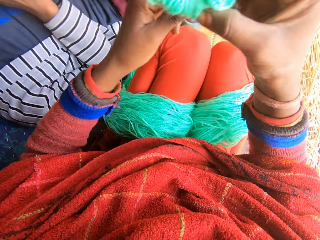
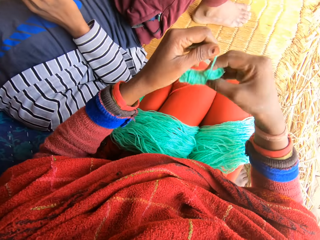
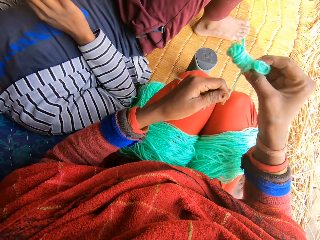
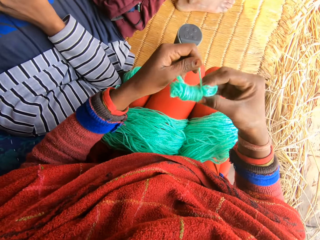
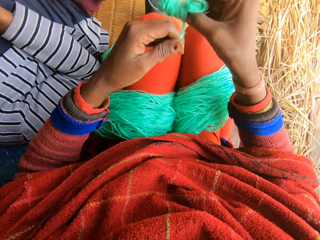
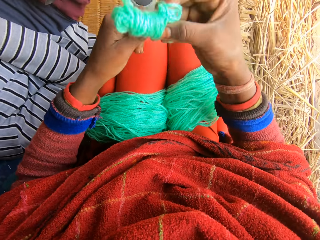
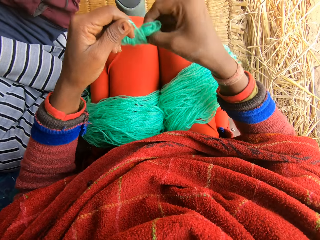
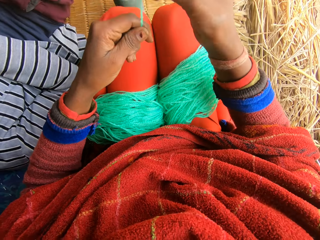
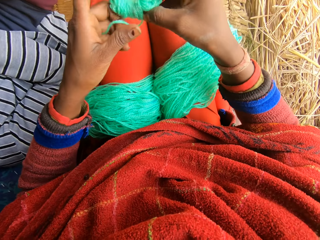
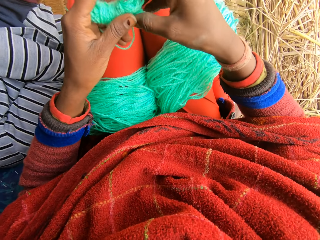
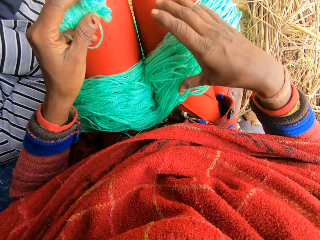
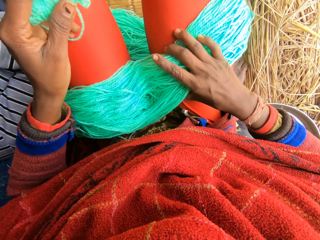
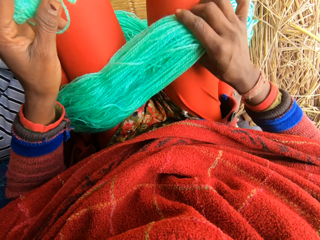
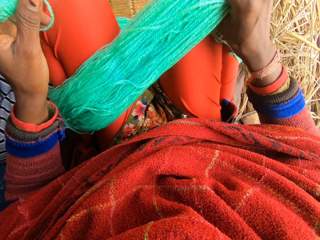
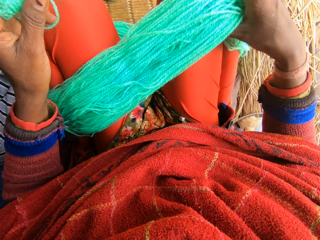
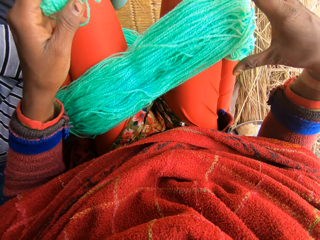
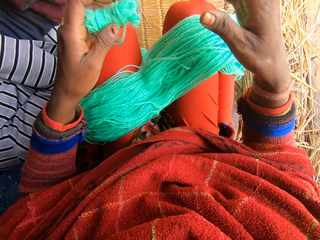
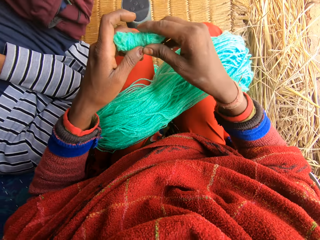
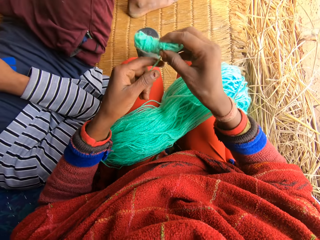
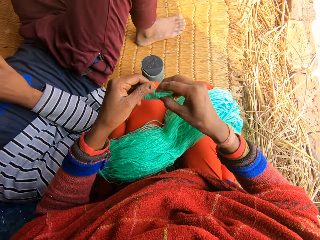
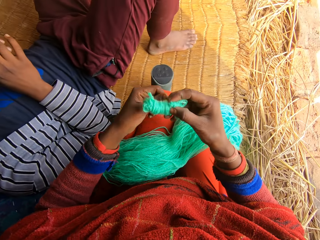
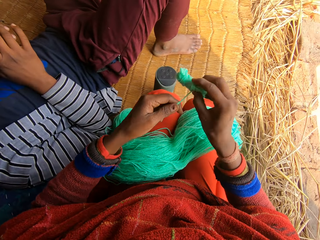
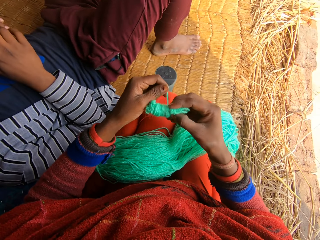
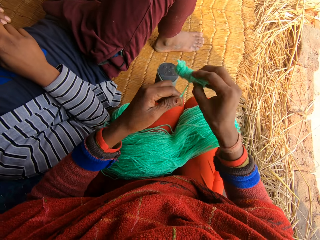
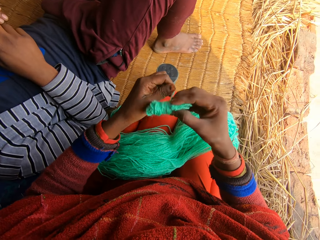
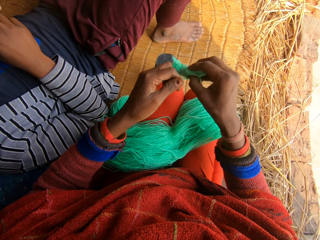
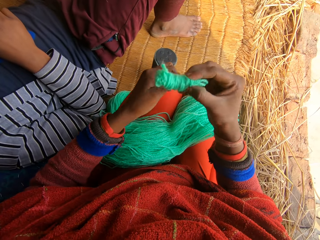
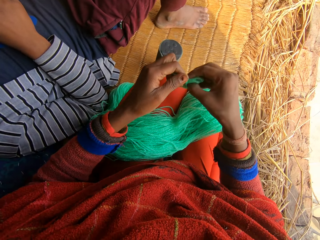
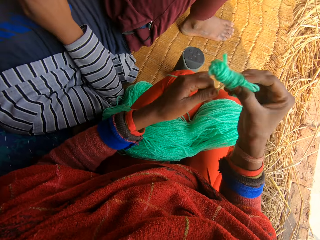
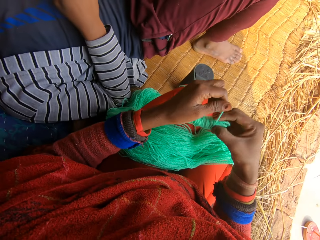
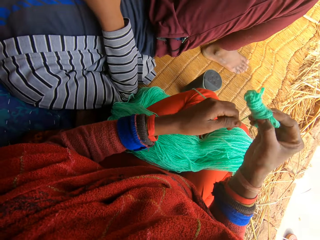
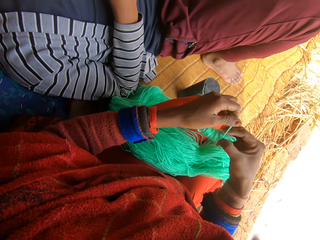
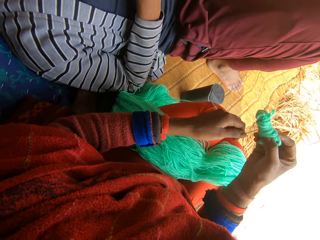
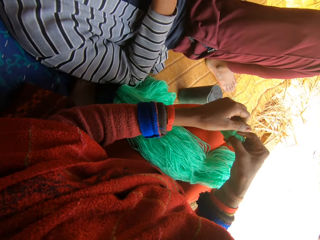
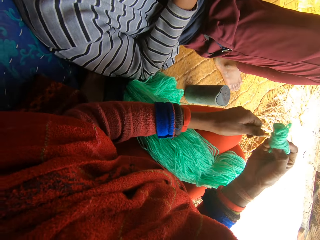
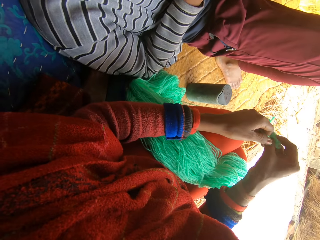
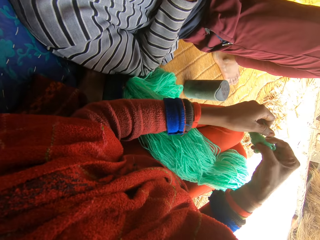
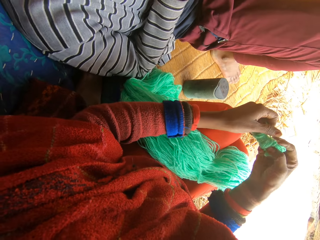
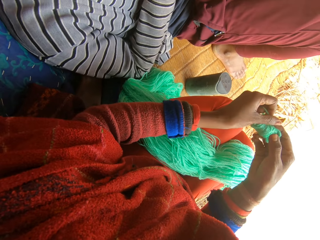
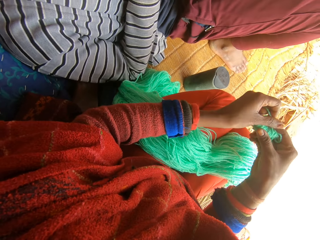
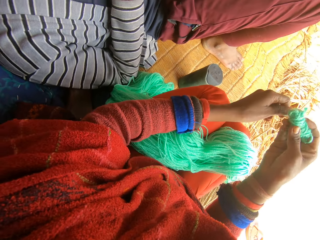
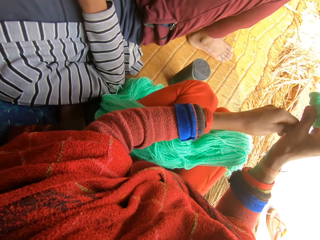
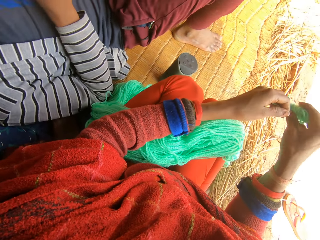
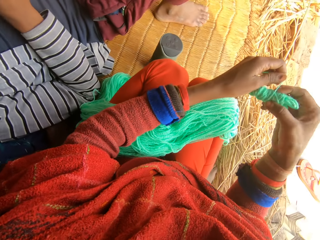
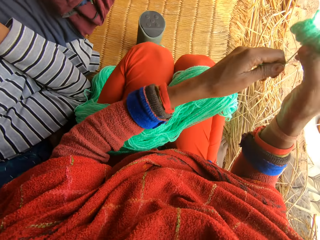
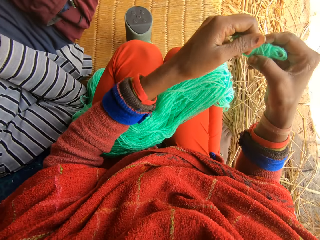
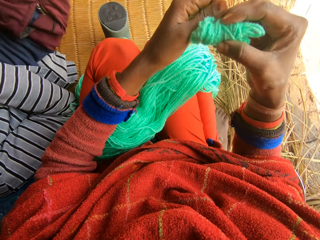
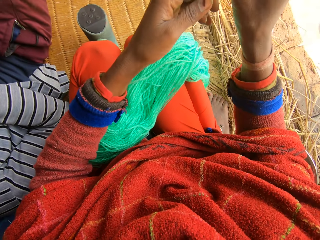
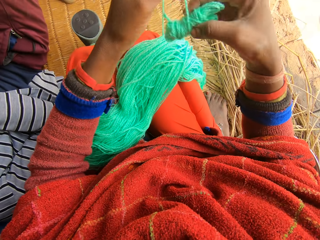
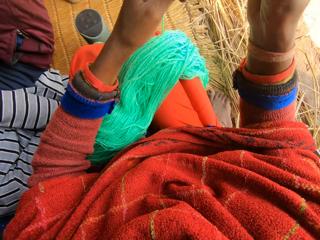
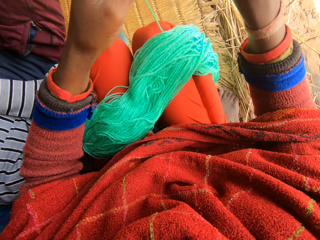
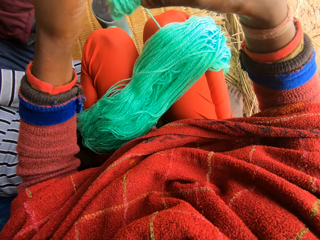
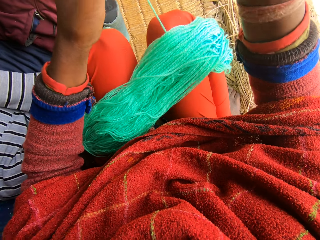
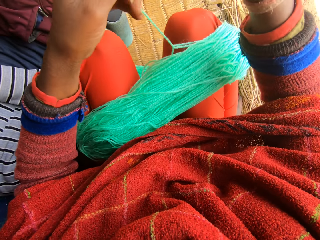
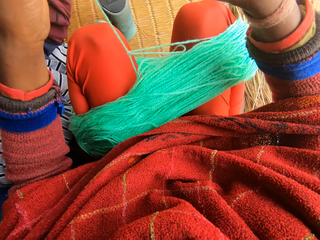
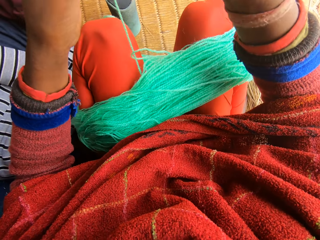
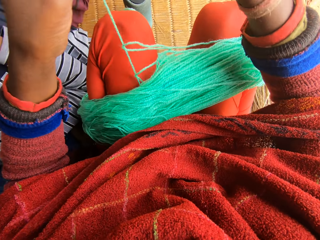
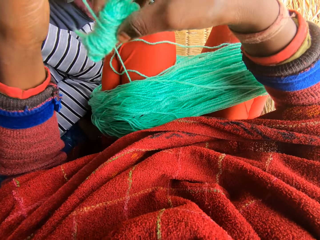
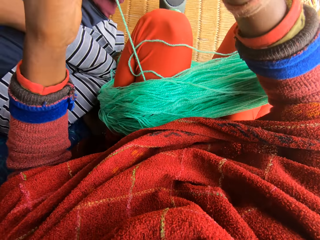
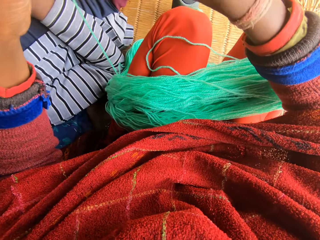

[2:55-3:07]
The camera wearer adjusts the wool or yarn. They reel the wool. They fold the yarn.

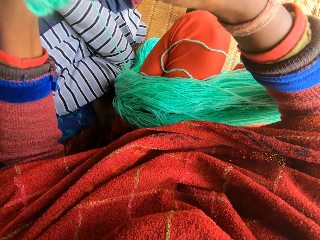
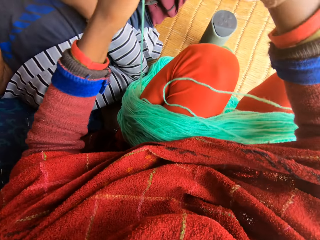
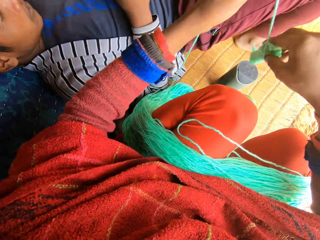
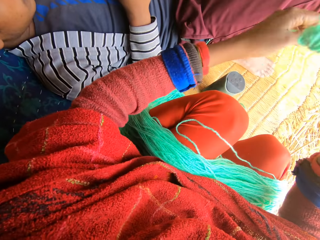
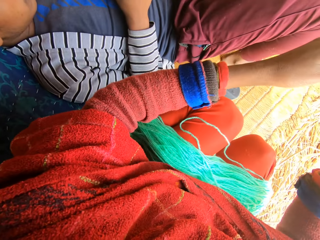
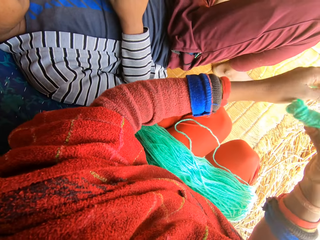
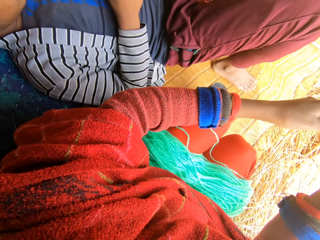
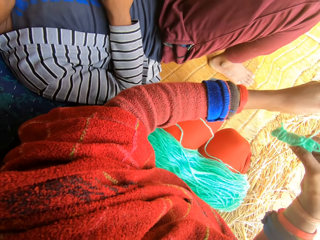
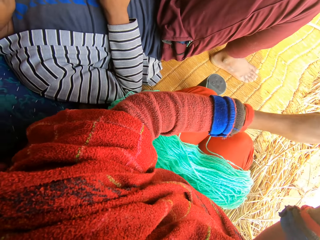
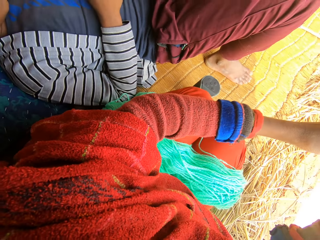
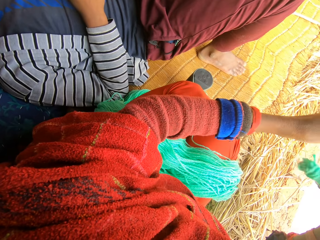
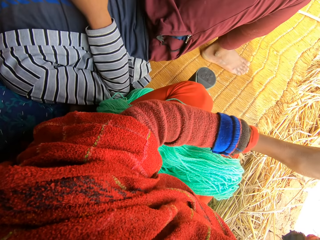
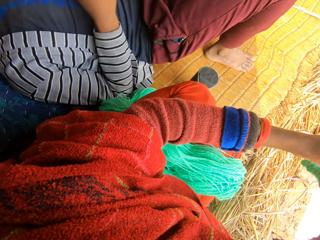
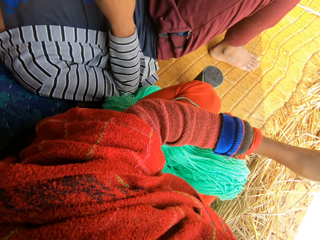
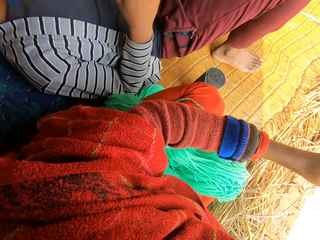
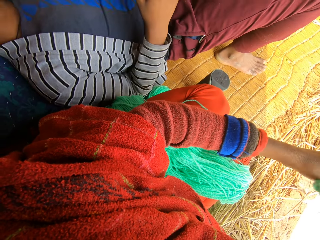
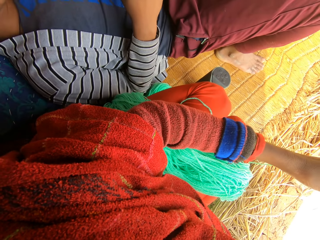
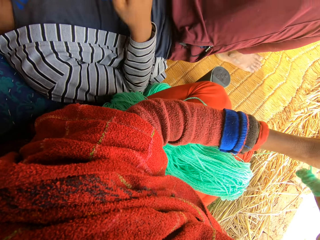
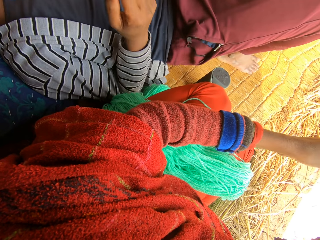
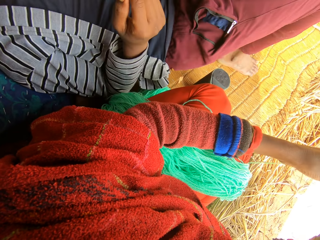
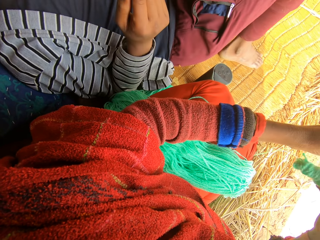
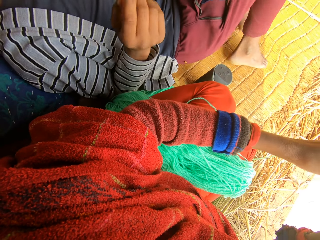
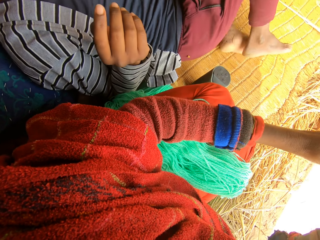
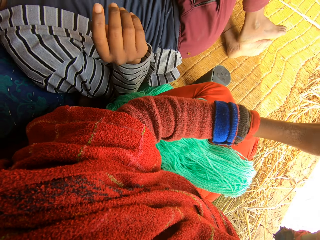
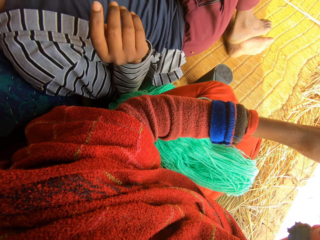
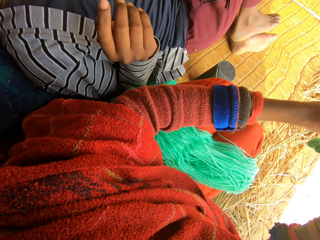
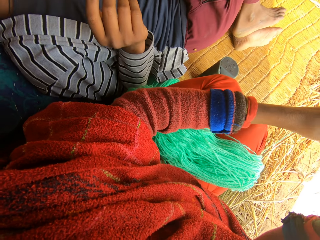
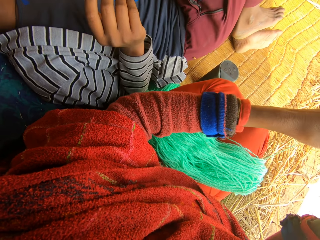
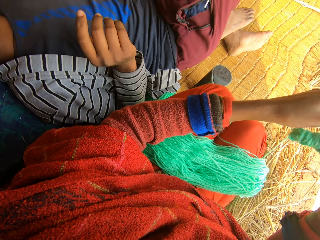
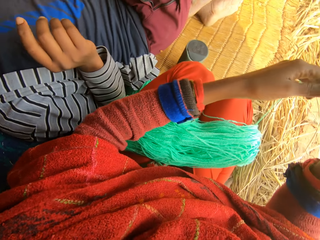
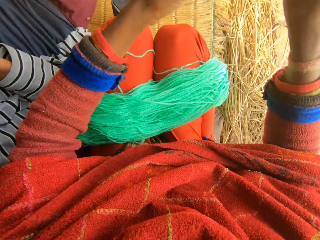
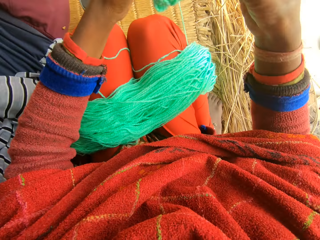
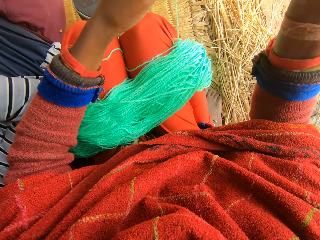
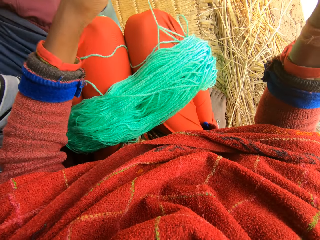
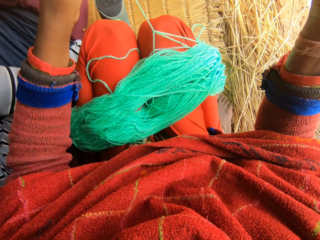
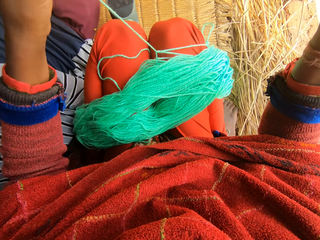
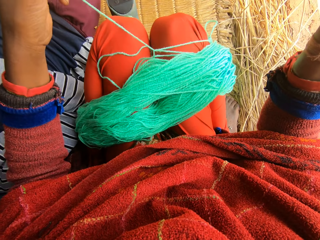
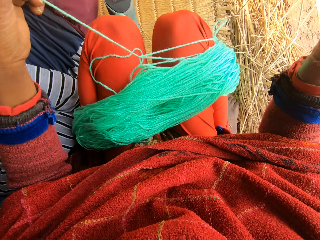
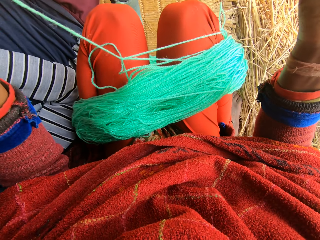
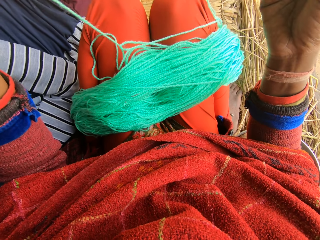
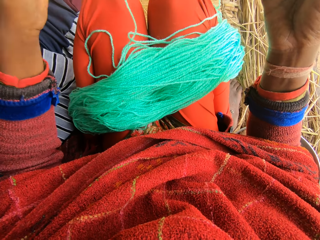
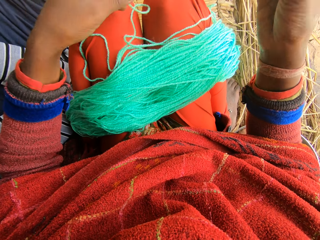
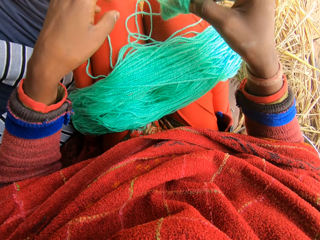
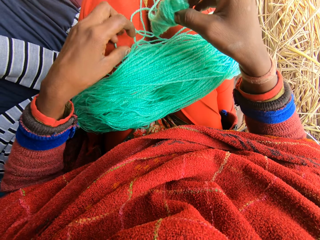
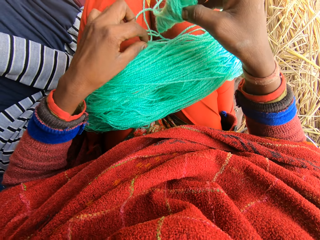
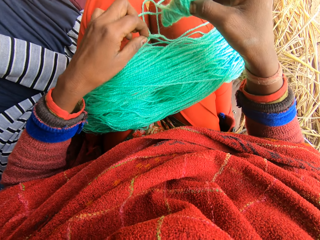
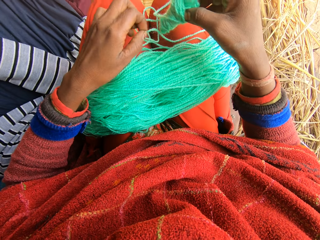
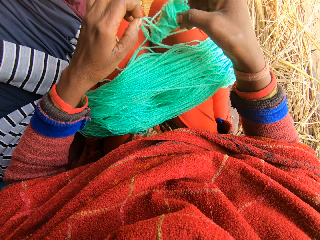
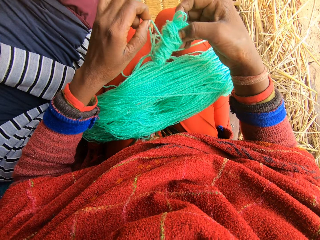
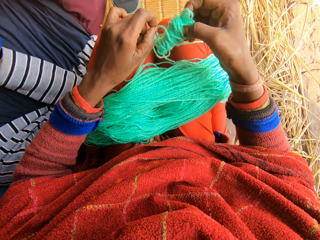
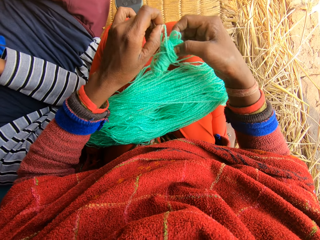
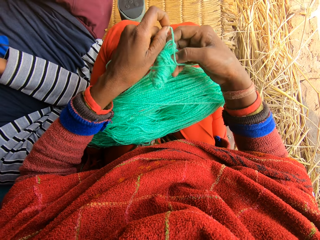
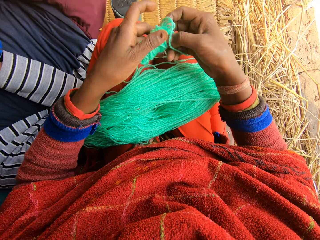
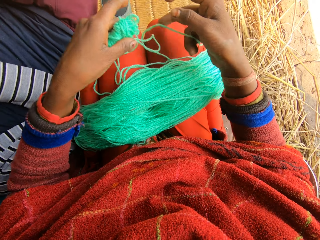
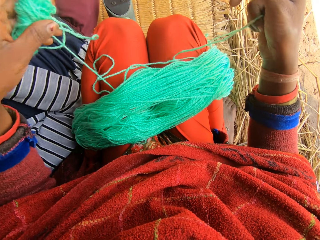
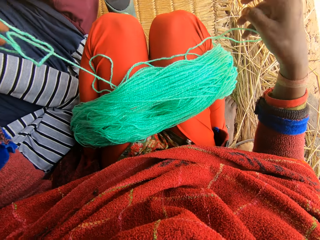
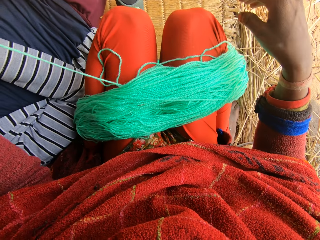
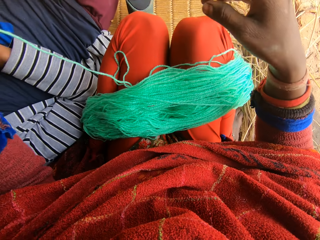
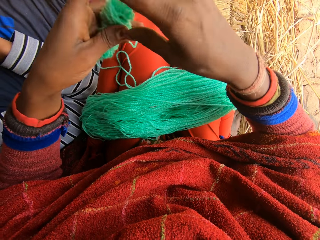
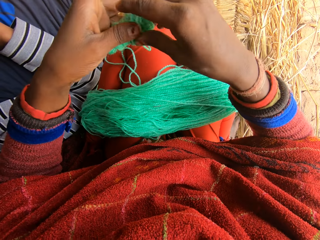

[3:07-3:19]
The camera wearer adjusts the wool.
